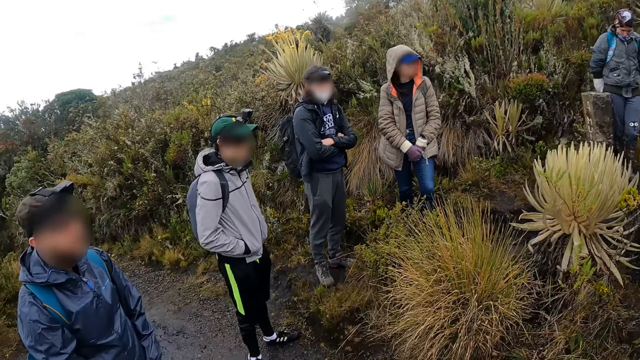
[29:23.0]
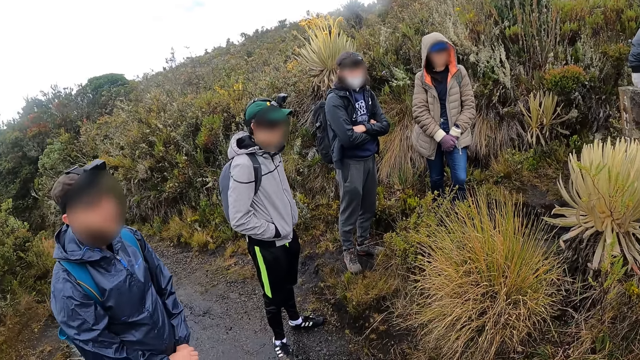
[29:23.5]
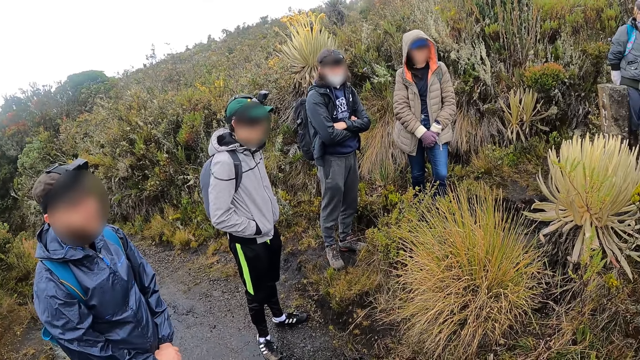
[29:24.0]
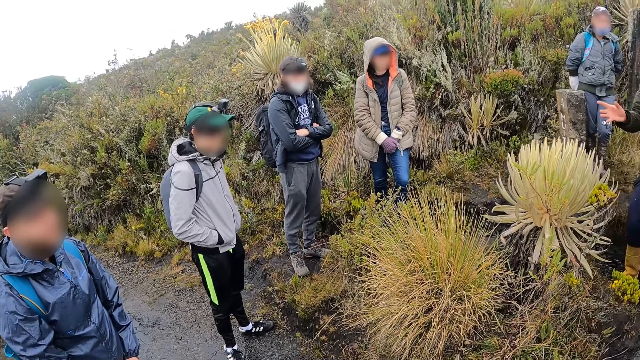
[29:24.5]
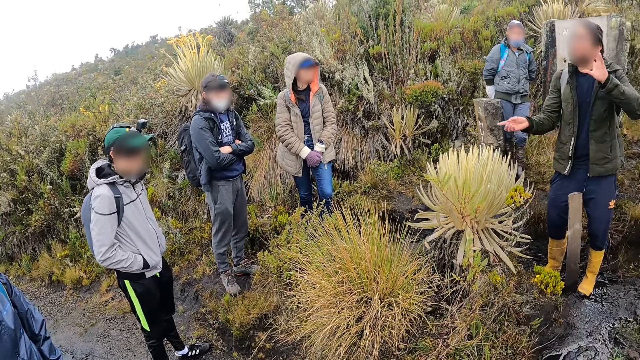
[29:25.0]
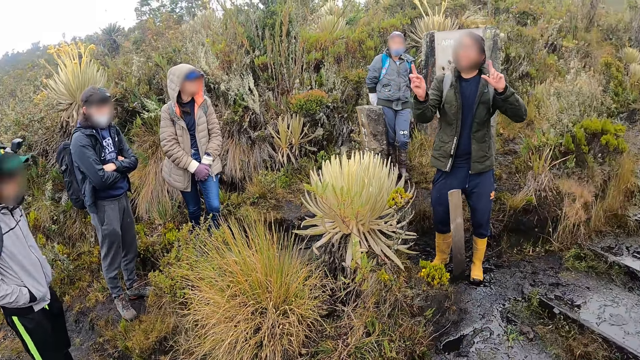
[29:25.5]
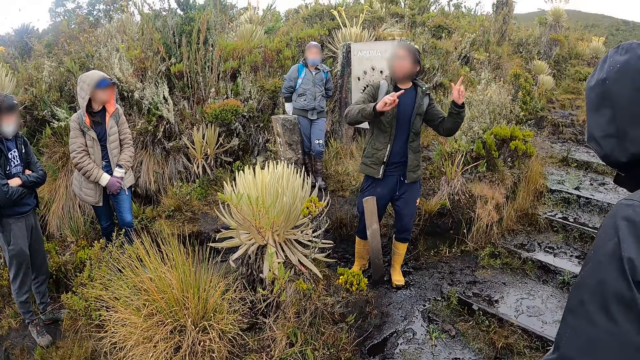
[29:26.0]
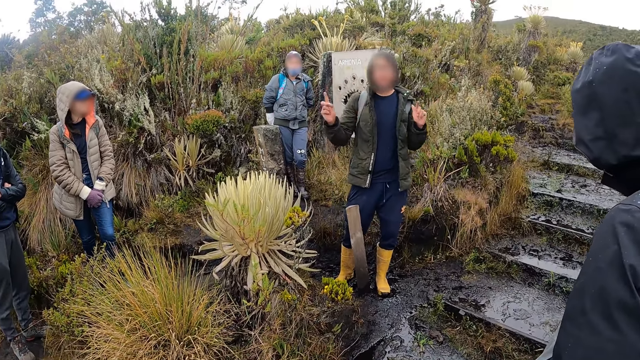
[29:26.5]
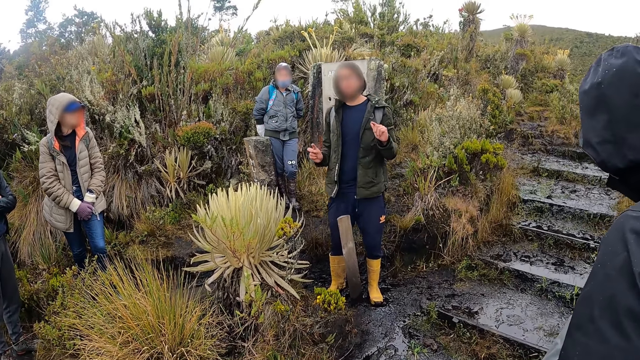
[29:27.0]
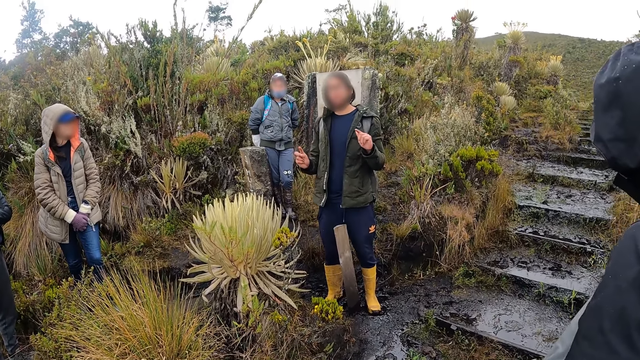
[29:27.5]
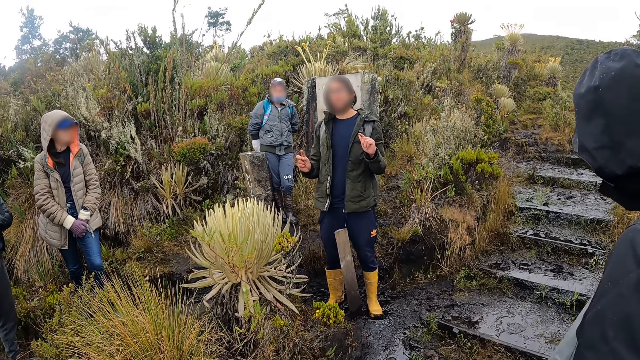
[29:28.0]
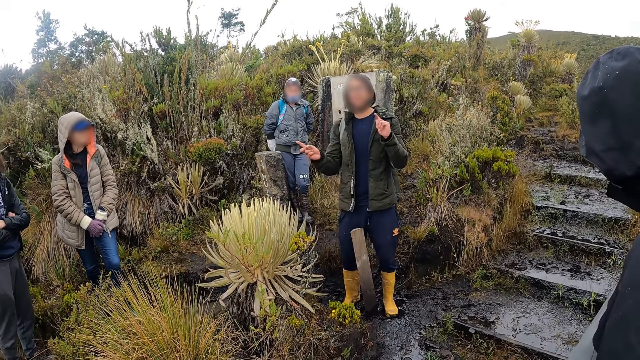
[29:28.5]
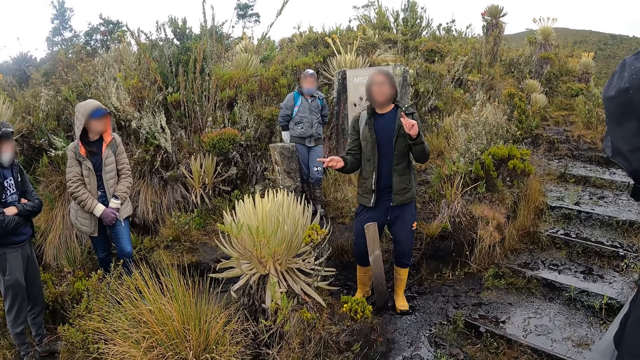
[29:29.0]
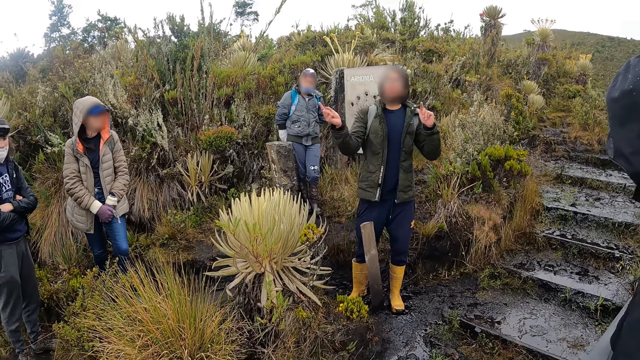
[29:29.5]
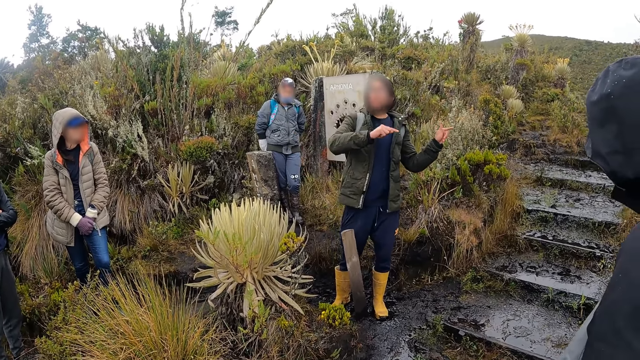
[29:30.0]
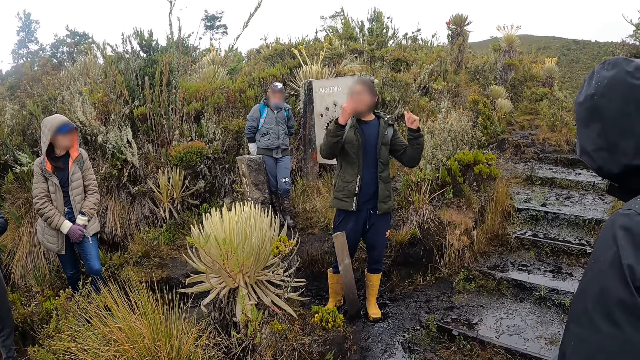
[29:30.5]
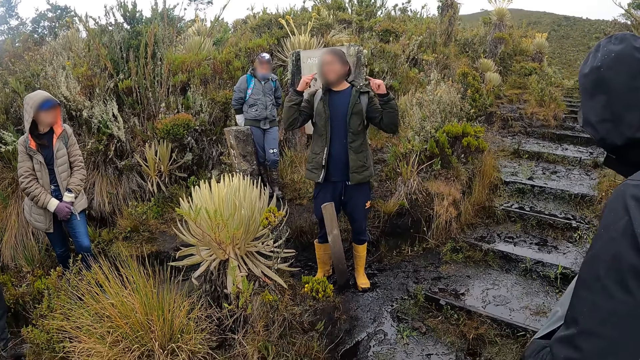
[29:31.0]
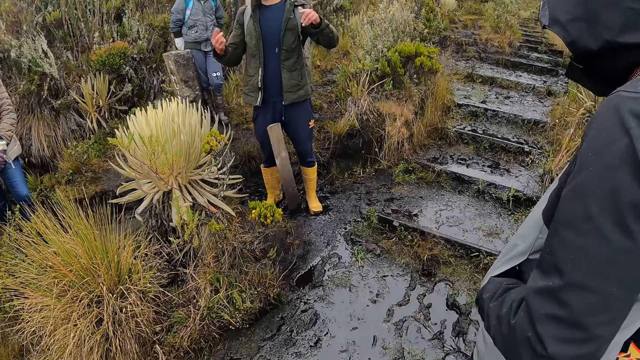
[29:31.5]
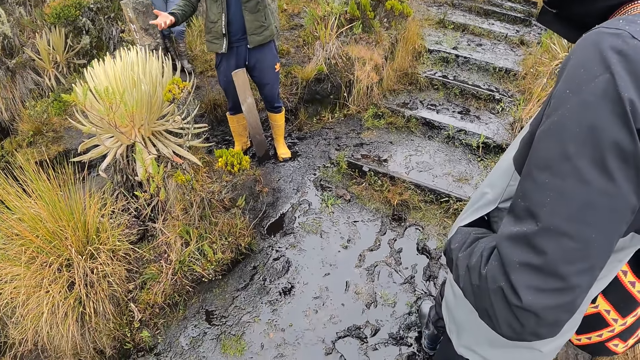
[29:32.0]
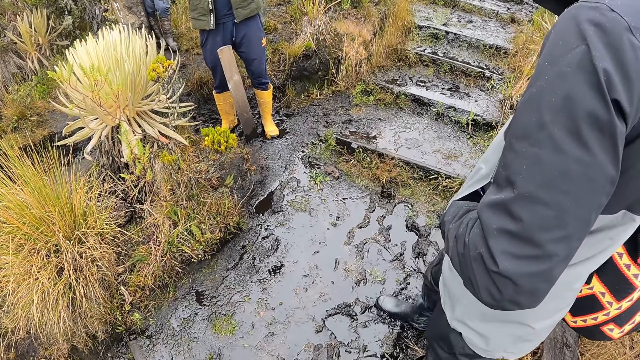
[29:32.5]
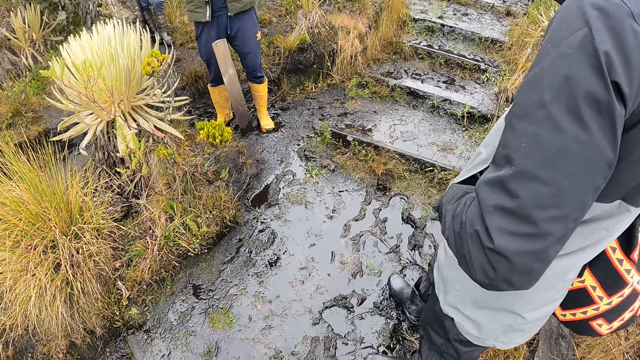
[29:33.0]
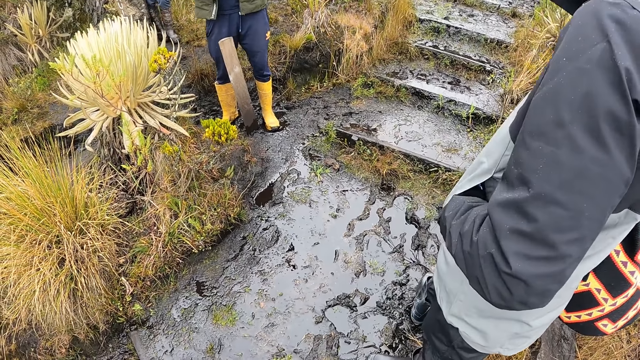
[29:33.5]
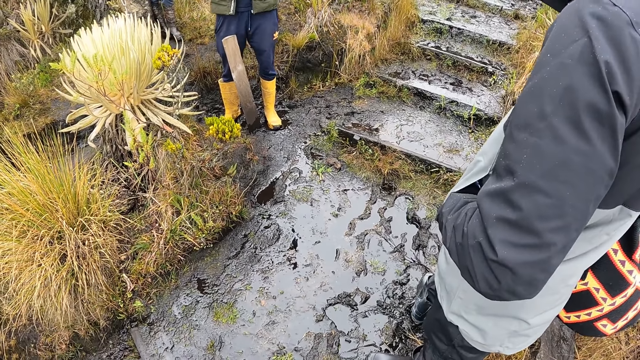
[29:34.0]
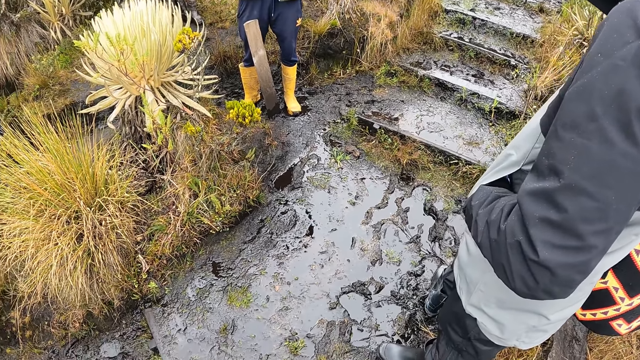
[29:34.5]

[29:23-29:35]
The camera wearer looks at eight persons. One of the persons talks to the other persons and the camera wearer.

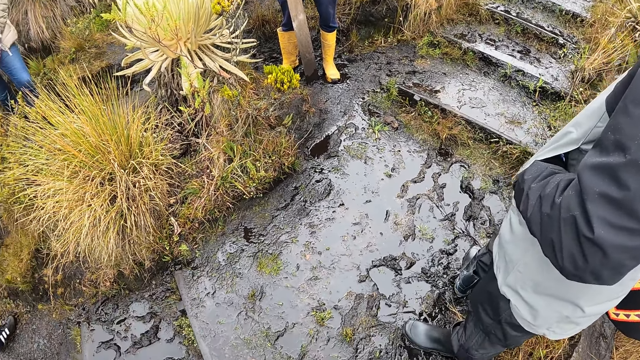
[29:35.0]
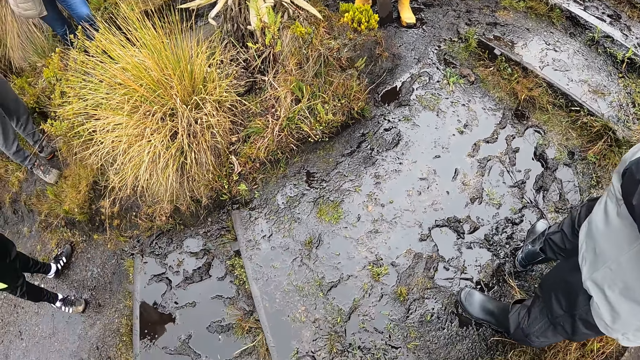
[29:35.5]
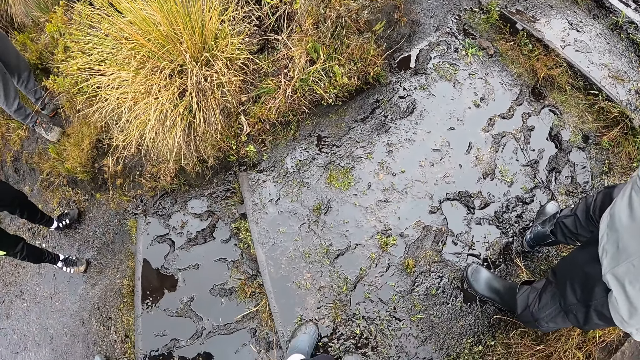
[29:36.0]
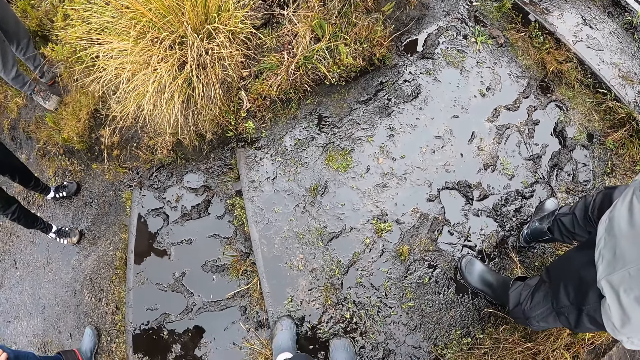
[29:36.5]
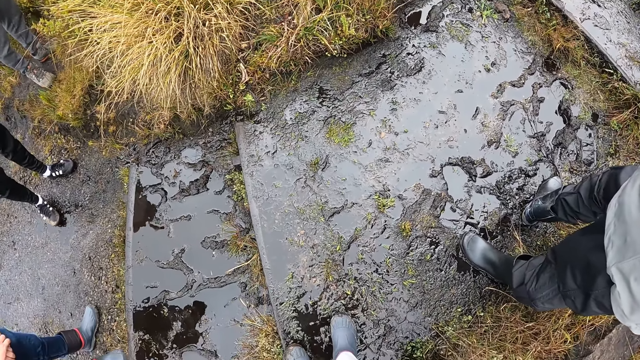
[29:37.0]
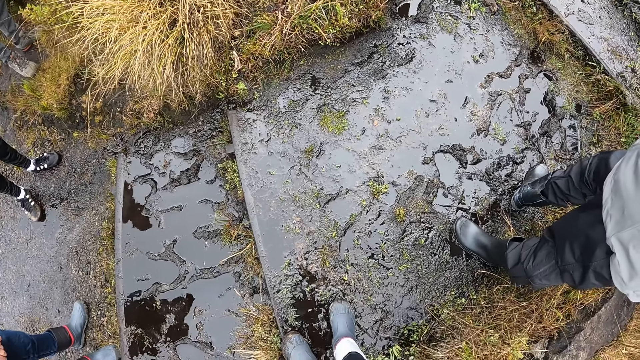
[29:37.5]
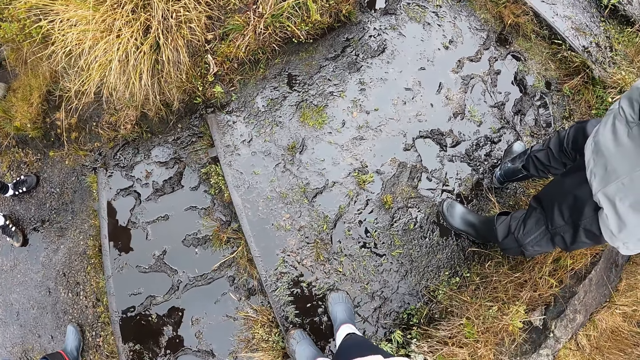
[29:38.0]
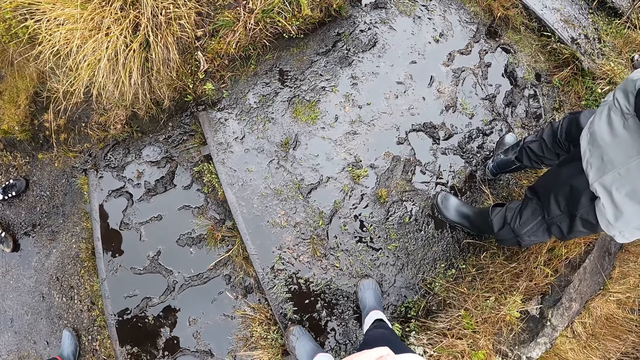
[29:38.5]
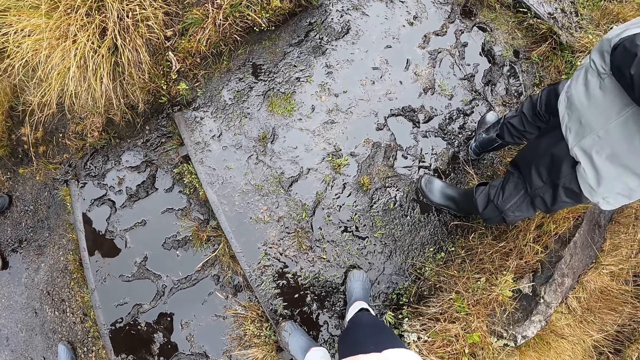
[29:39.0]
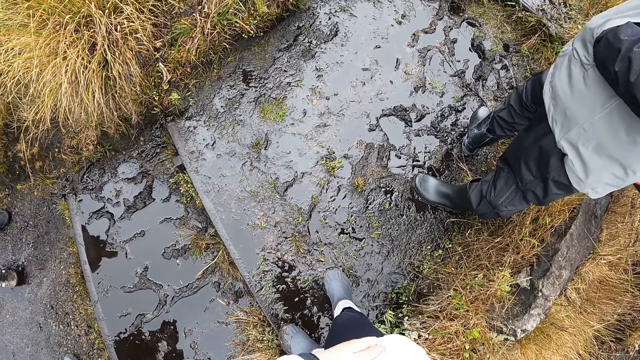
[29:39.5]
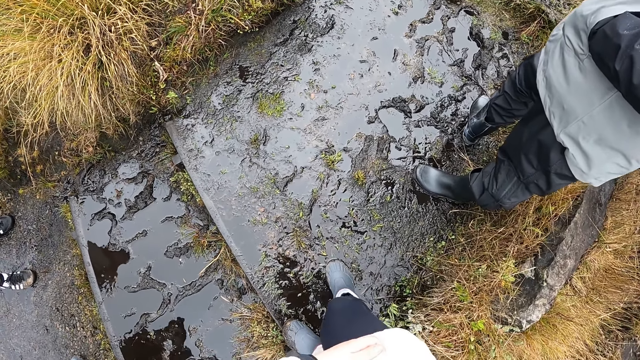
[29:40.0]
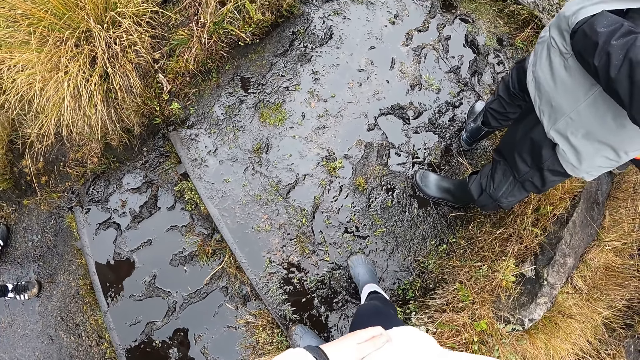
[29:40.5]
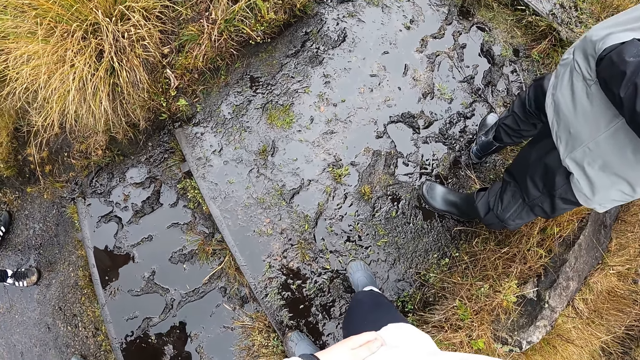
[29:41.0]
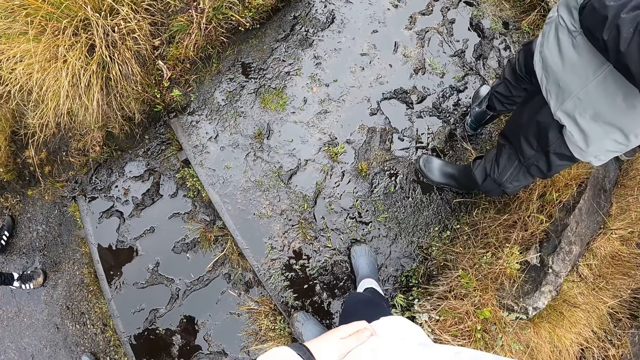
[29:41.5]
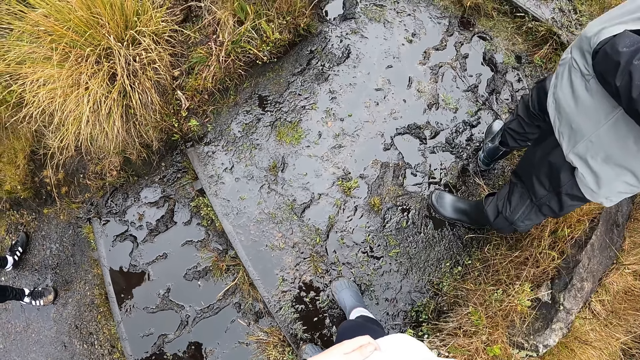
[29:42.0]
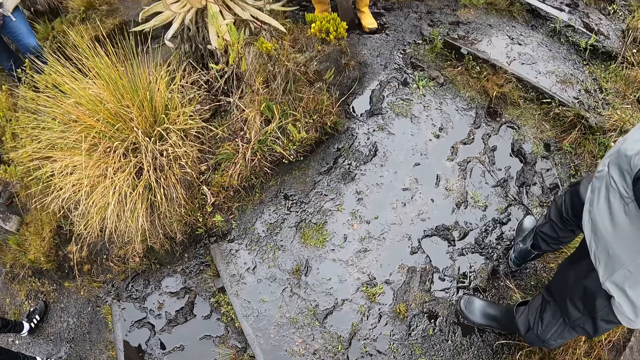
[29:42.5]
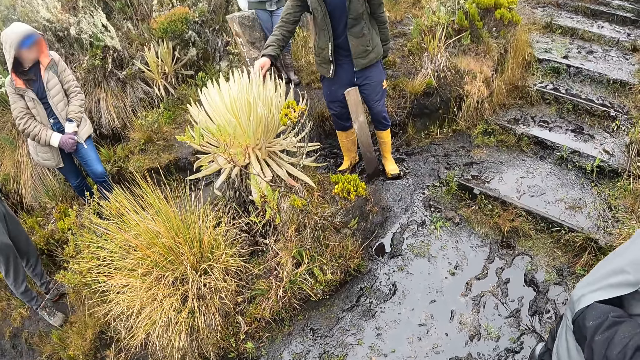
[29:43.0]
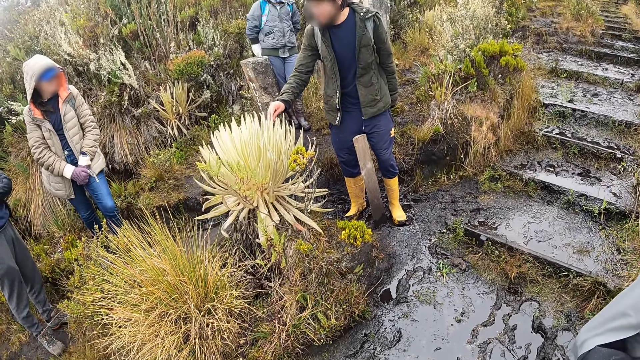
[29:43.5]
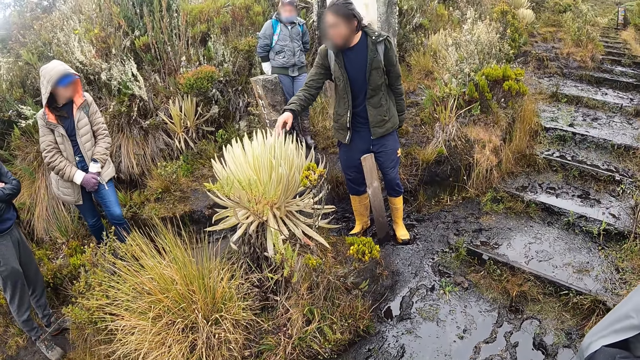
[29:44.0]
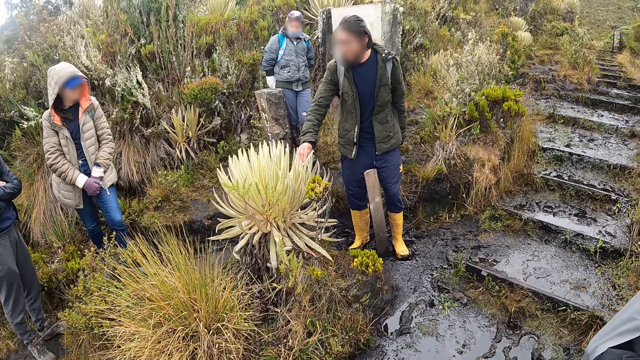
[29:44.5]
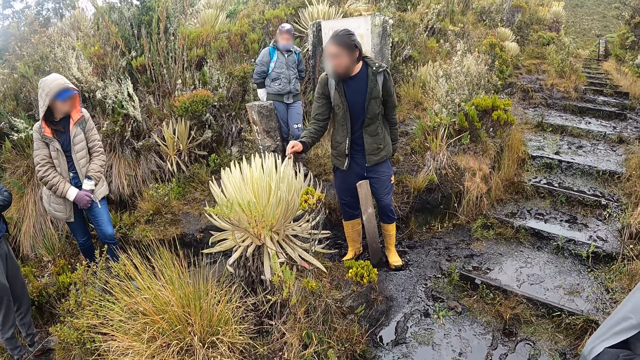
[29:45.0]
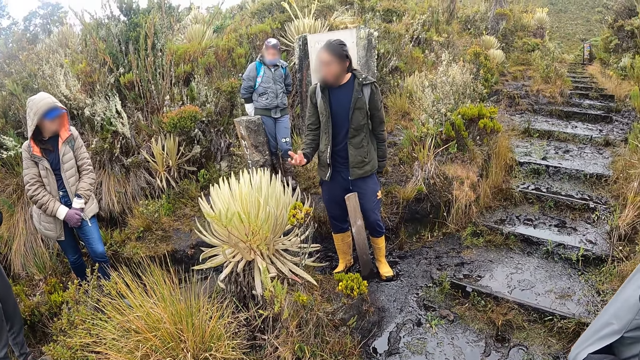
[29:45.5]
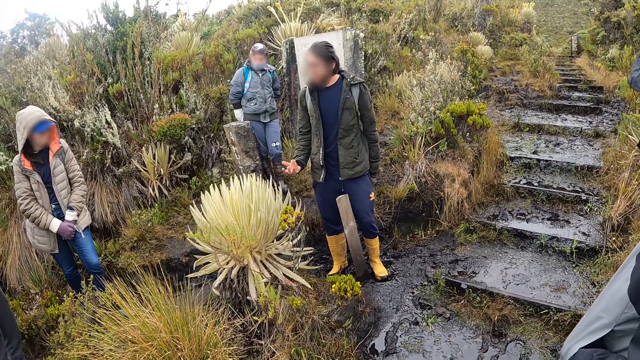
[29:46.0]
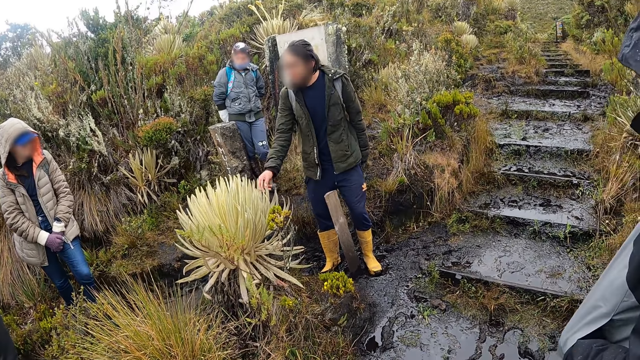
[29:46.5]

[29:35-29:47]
The camera wearer looks at the ground. A man touches the Espeletia shrub with his right hand.
